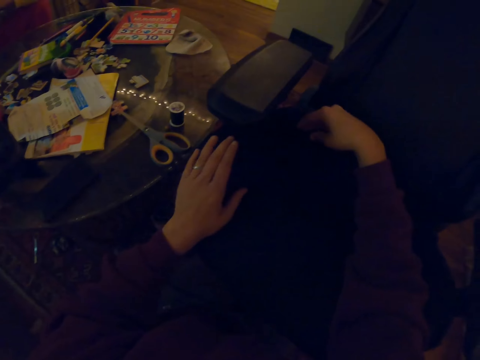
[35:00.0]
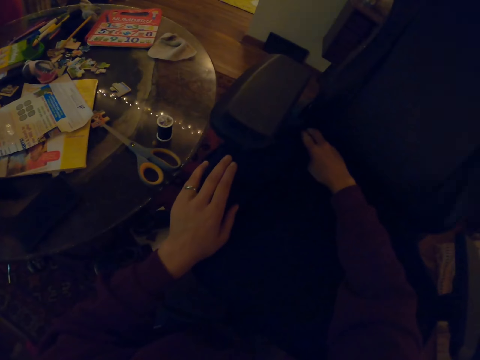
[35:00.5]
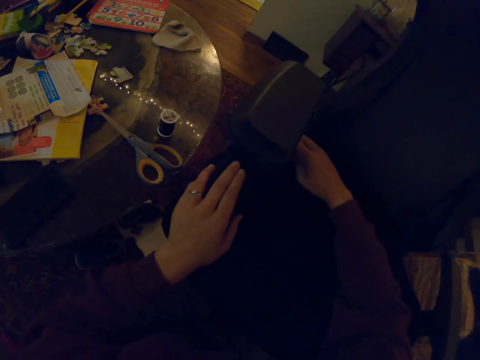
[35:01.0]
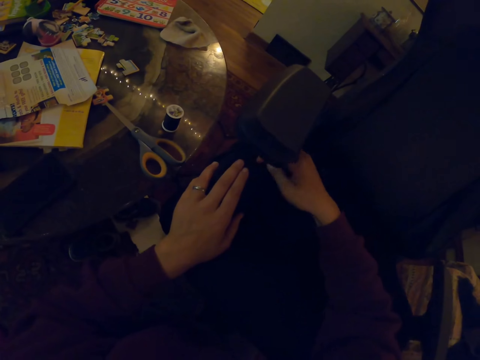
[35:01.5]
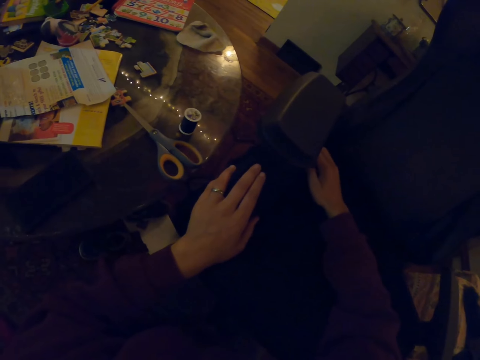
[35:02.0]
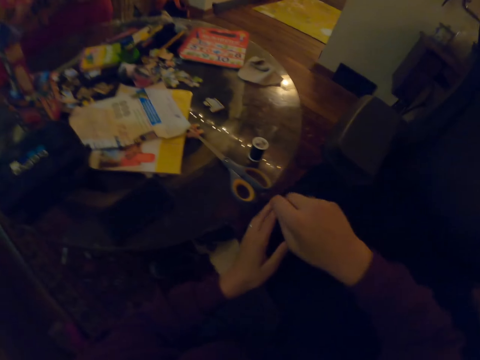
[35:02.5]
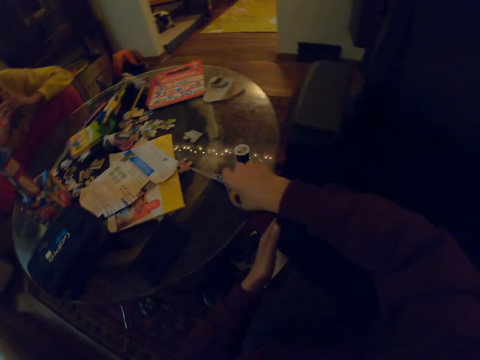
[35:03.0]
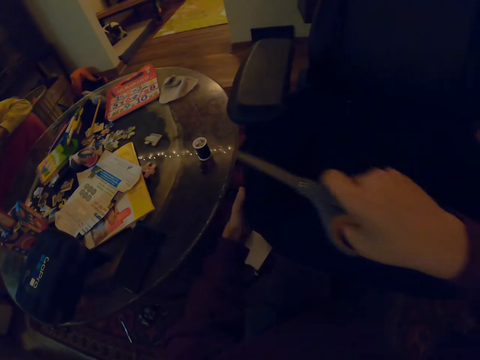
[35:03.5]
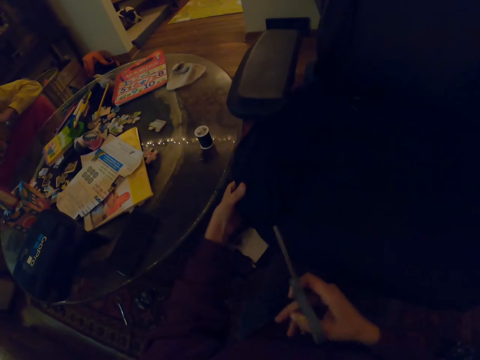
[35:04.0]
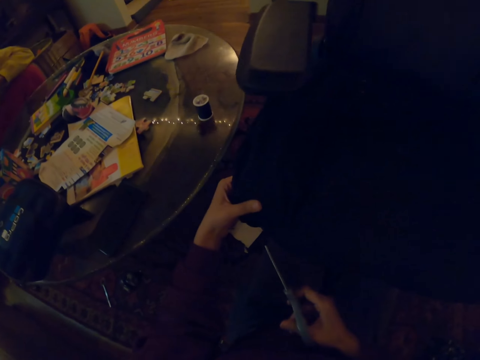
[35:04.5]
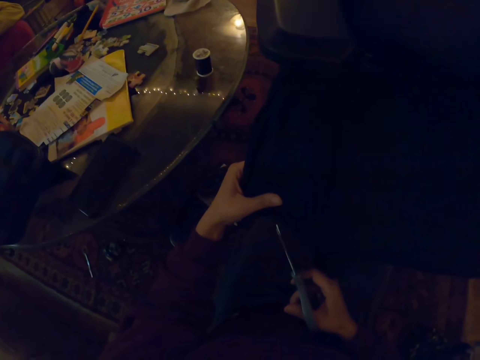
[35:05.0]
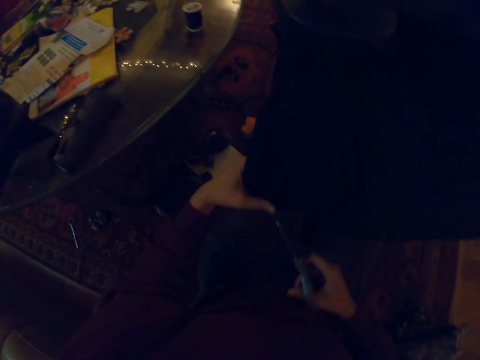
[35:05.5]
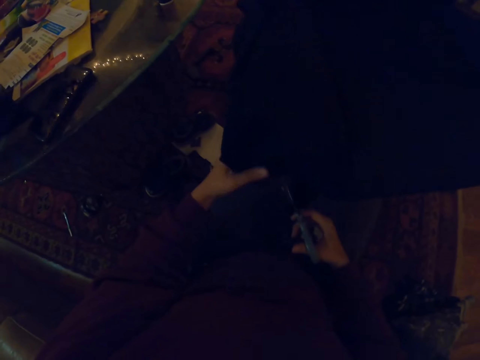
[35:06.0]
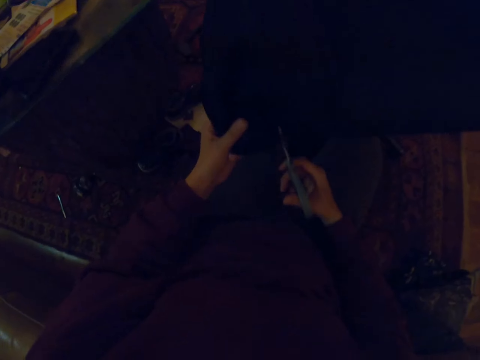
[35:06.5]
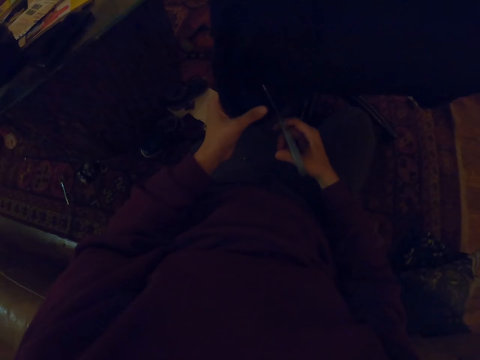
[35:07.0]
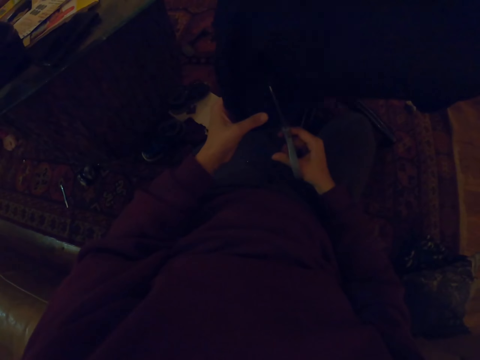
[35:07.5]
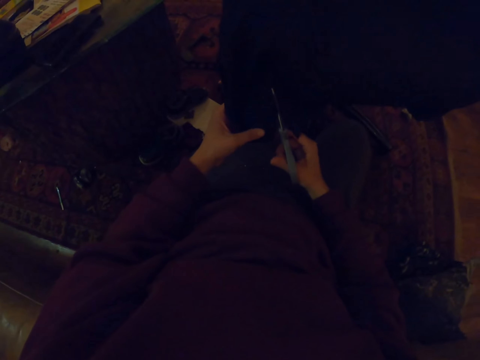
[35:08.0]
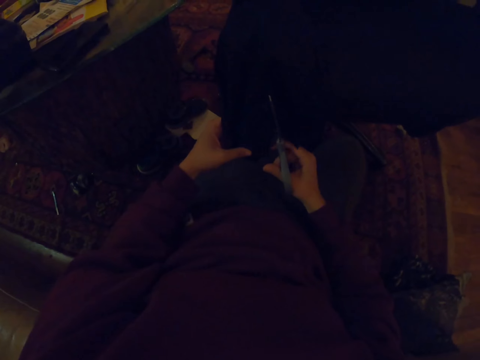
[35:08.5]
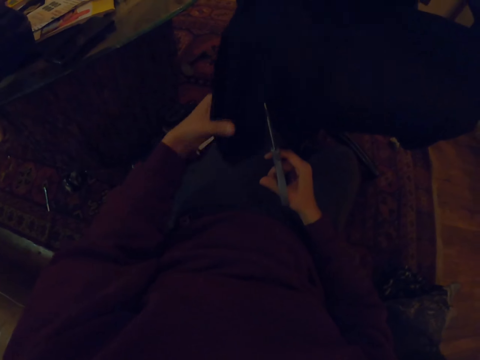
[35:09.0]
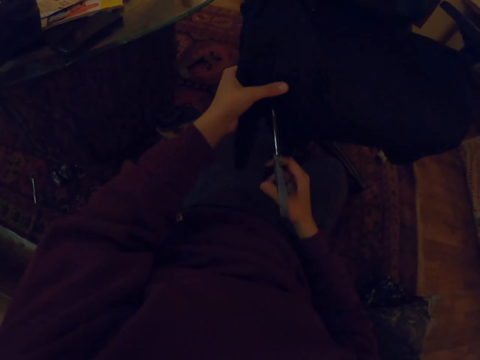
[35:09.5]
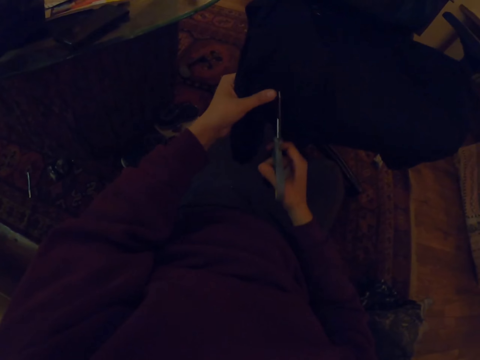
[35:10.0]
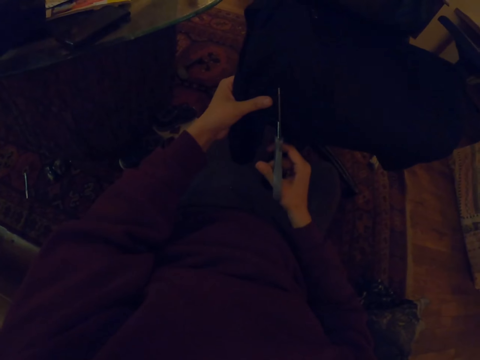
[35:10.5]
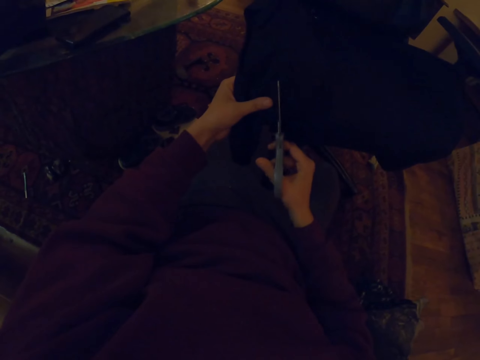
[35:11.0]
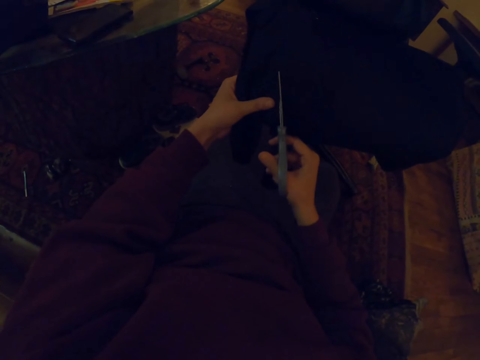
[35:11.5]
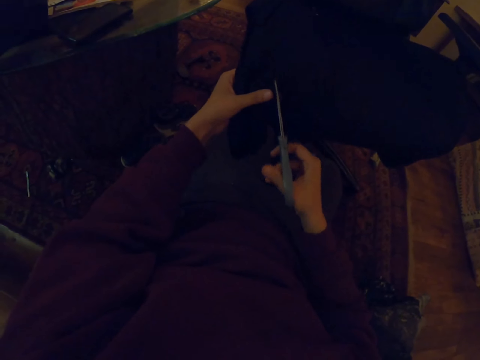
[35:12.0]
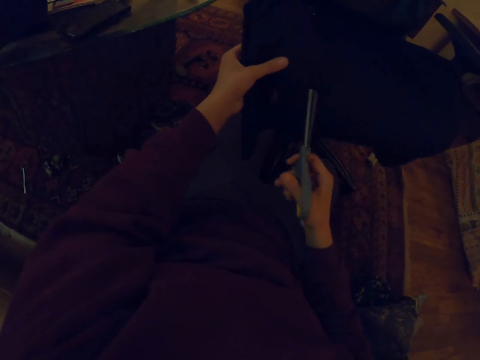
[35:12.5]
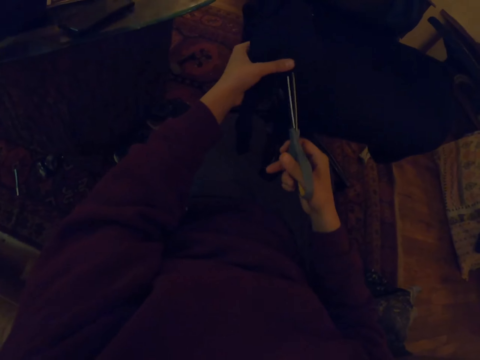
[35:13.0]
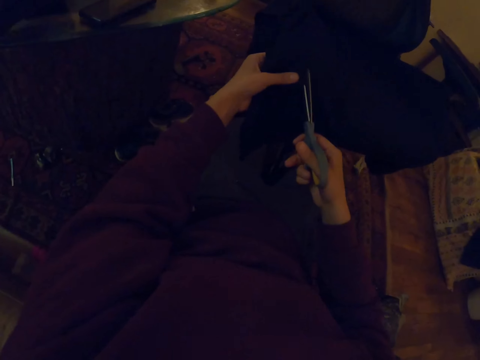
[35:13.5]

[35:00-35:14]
The camera wearer picks up a pair of scissors. They cut a chair cloth with the scissors into pieces.

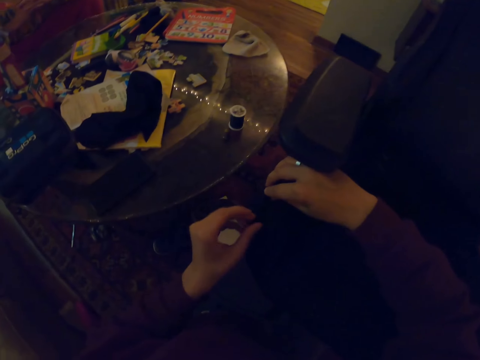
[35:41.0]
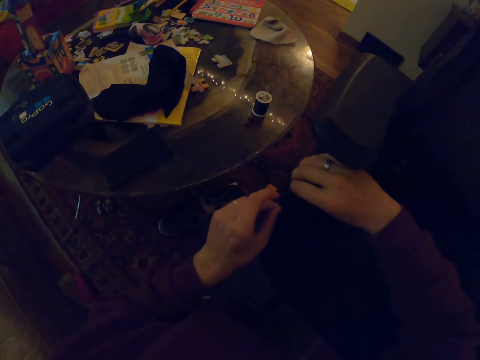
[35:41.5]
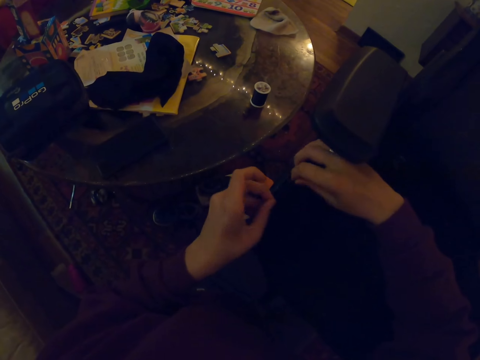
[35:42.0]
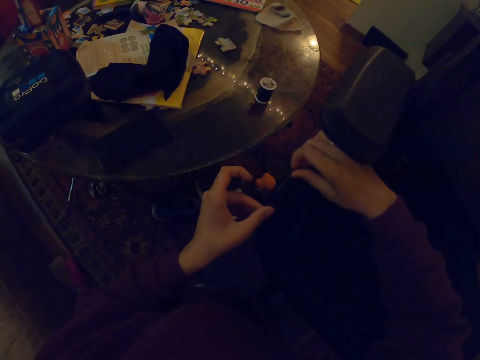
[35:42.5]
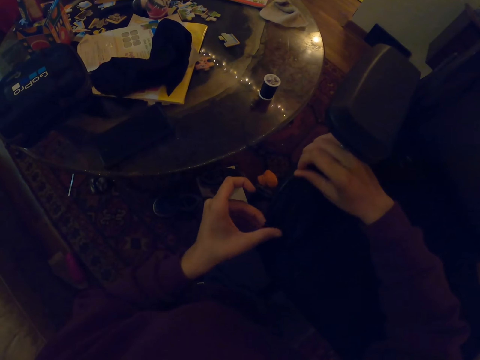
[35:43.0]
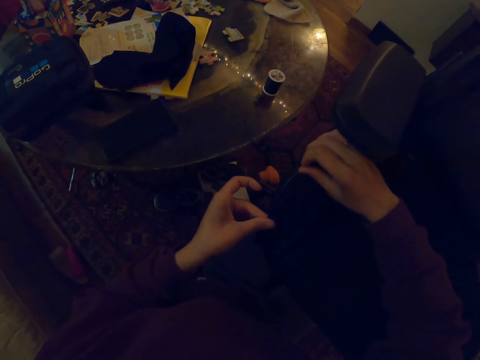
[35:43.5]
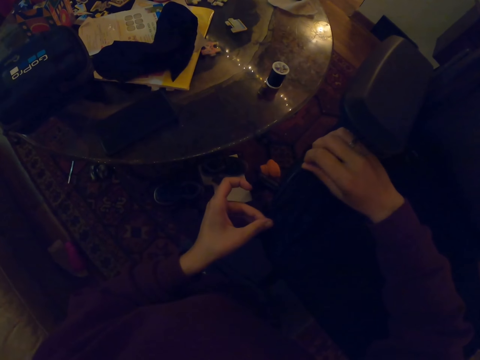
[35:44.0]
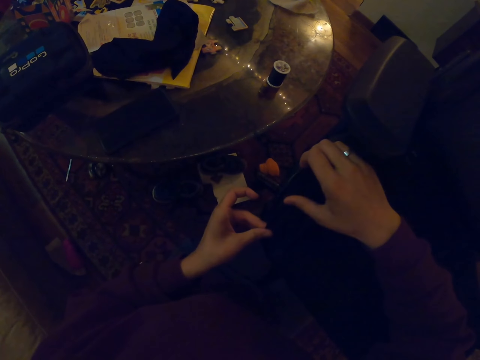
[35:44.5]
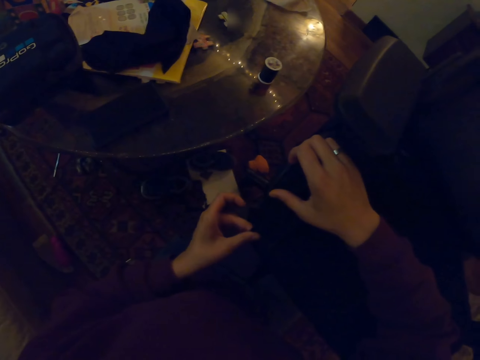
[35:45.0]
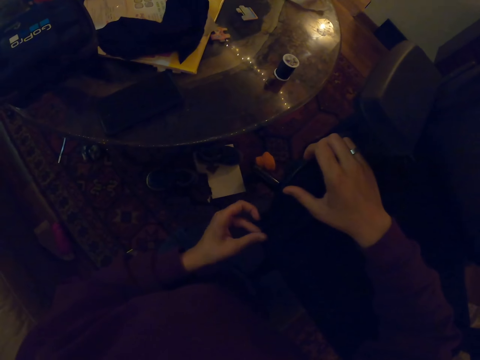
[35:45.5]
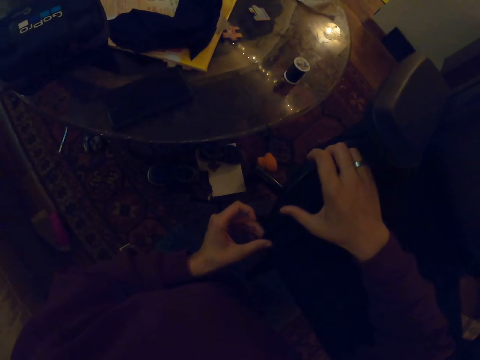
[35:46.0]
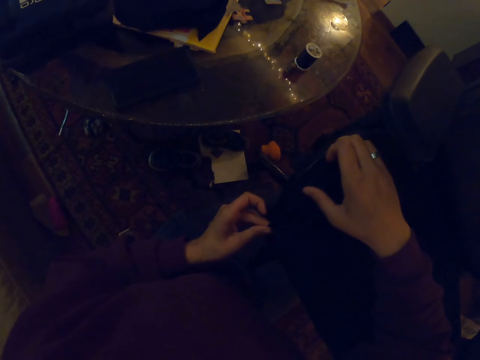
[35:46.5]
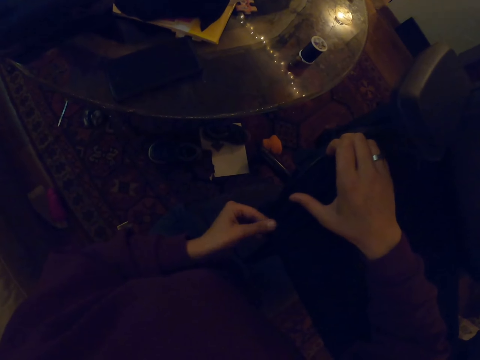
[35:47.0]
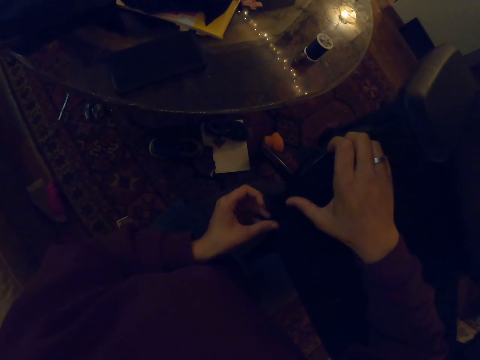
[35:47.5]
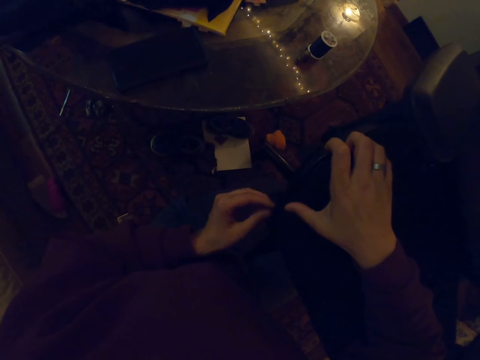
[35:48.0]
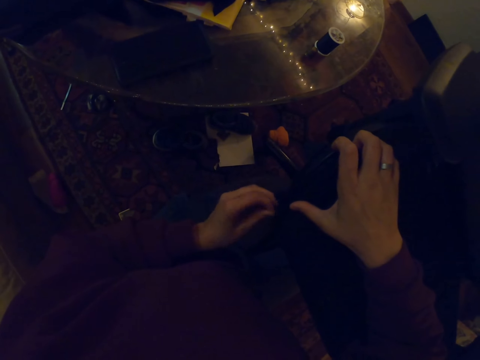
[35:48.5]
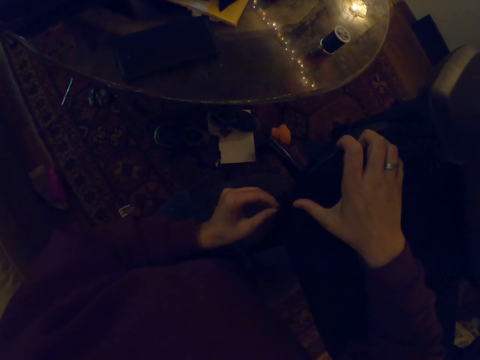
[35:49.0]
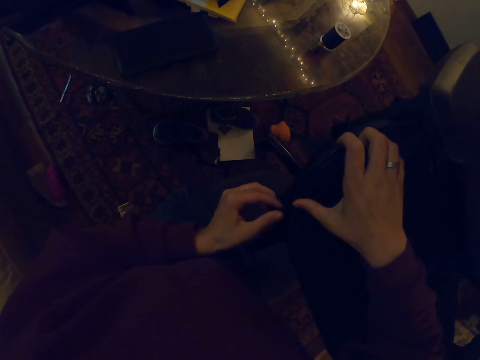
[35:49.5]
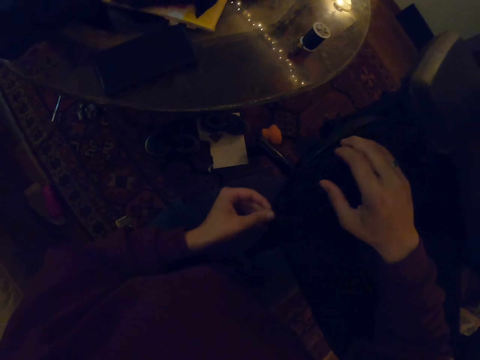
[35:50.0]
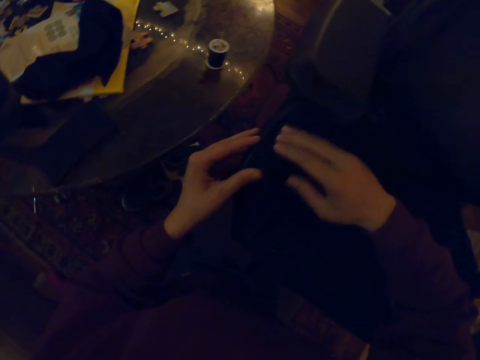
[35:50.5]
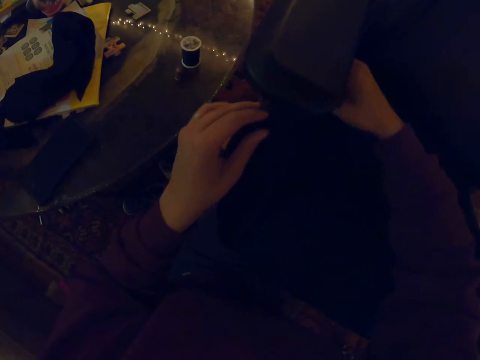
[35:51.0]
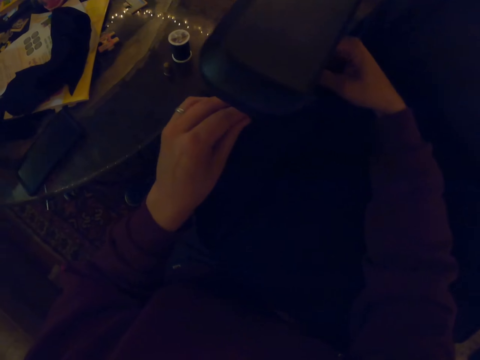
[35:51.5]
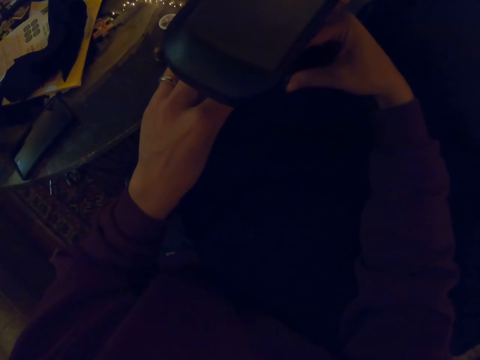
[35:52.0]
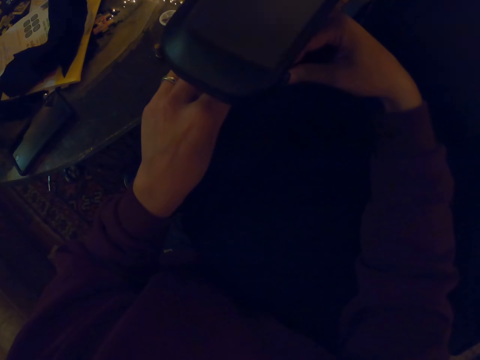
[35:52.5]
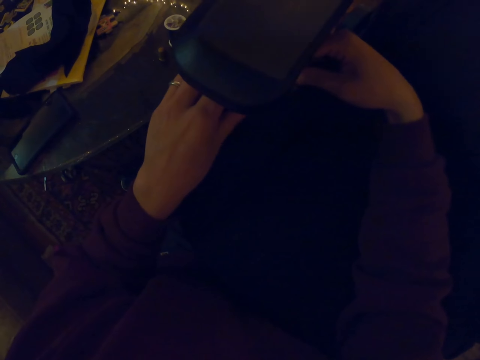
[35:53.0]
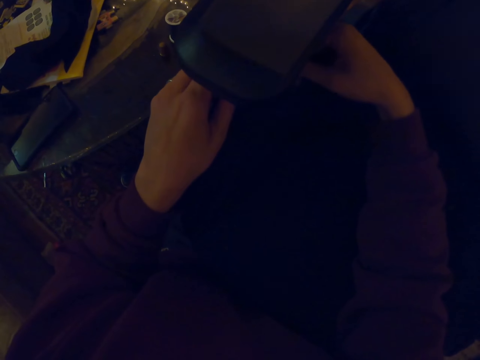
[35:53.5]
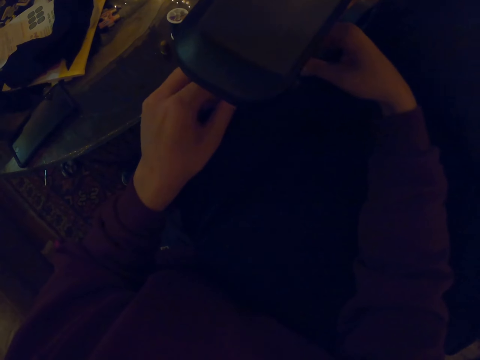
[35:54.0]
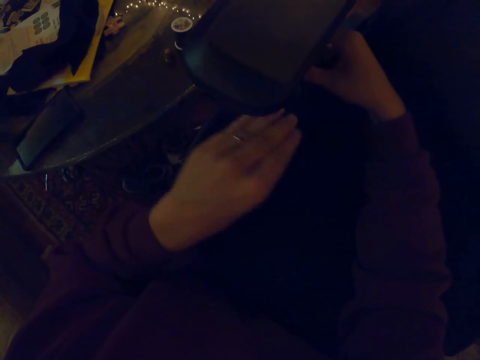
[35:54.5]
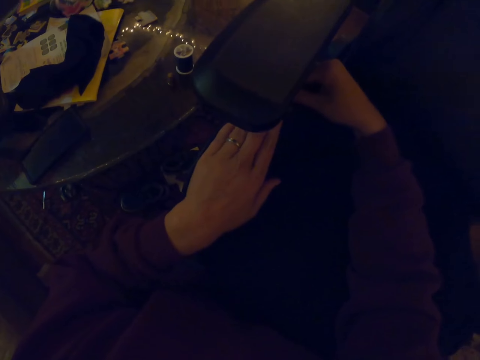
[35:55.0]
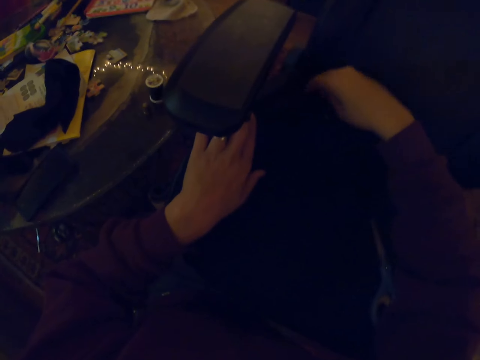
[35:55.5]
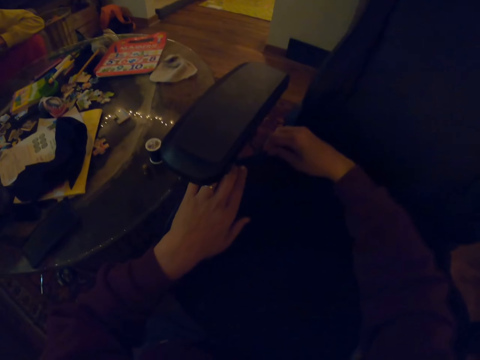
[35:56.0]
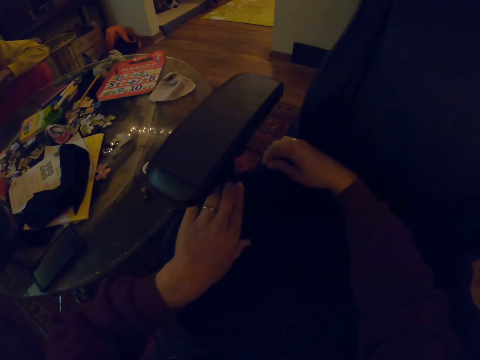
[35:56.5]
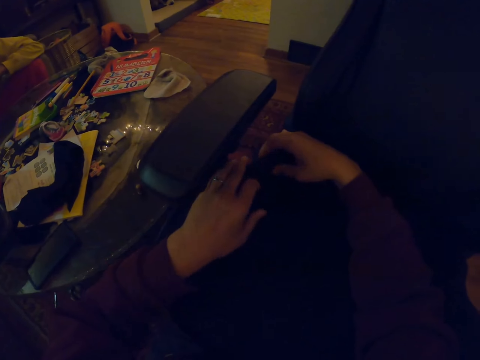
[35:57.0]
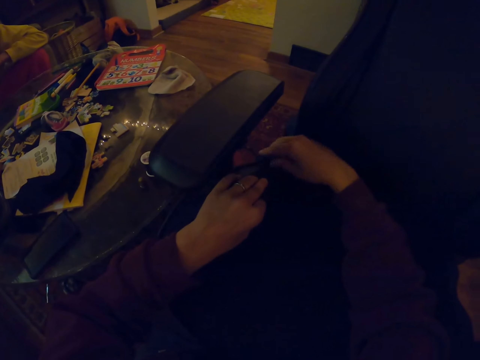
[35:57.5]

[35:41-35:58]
The camera wearer folds a chair cloth. They make a seat cloth.
